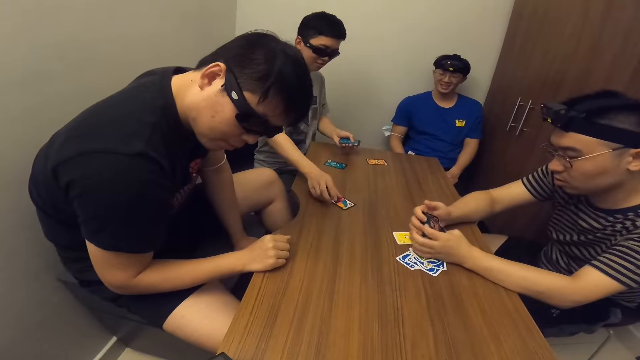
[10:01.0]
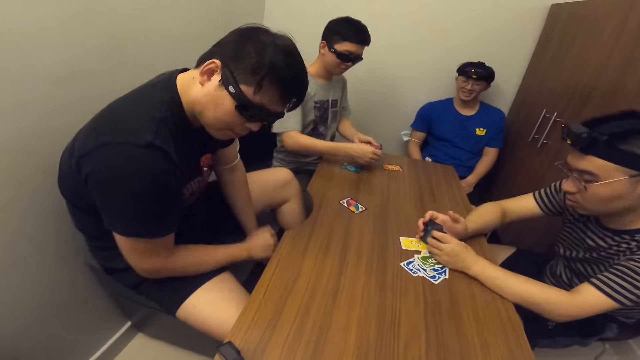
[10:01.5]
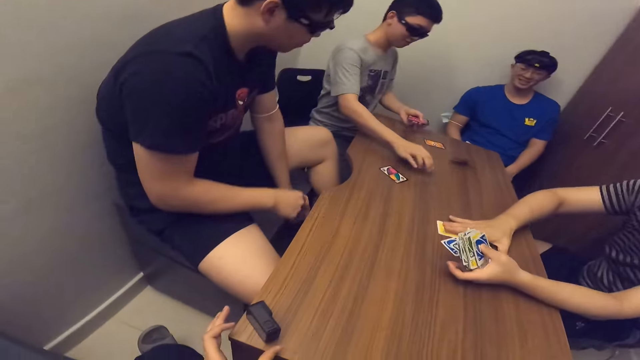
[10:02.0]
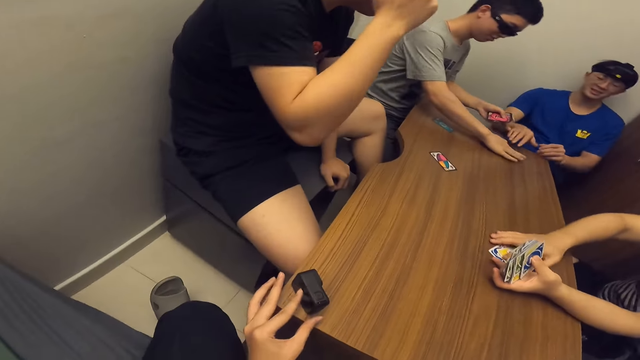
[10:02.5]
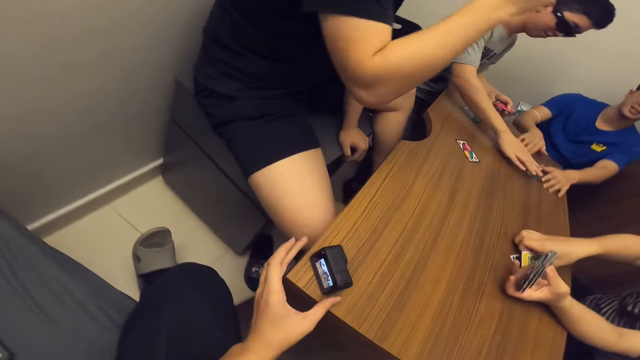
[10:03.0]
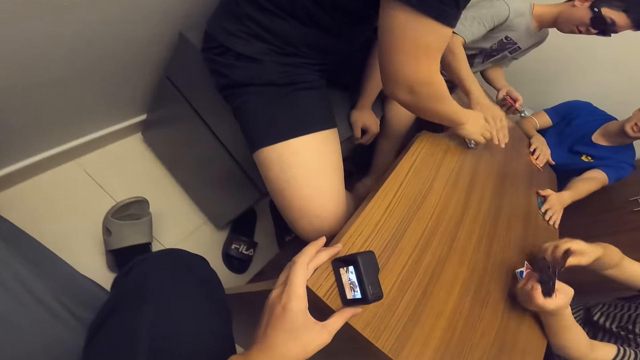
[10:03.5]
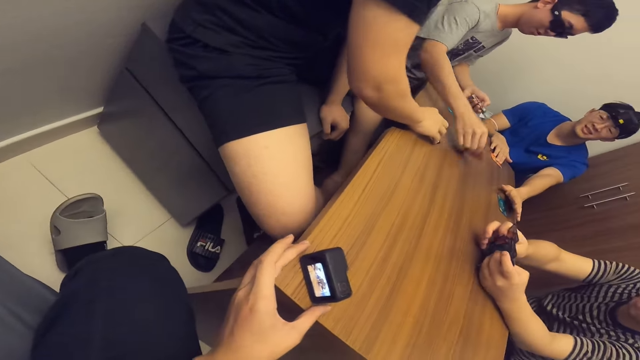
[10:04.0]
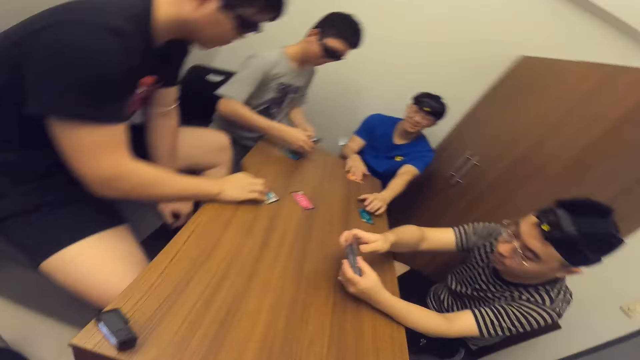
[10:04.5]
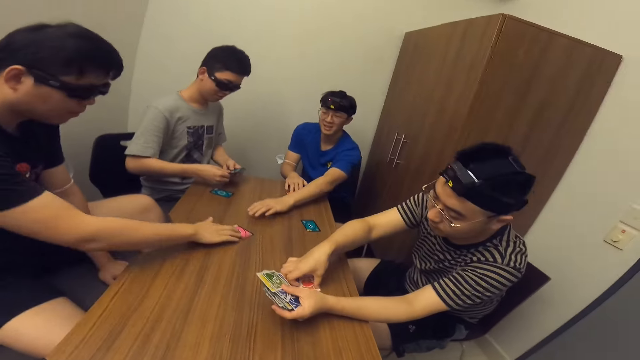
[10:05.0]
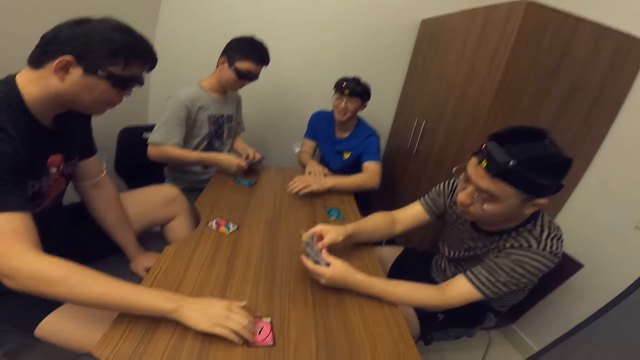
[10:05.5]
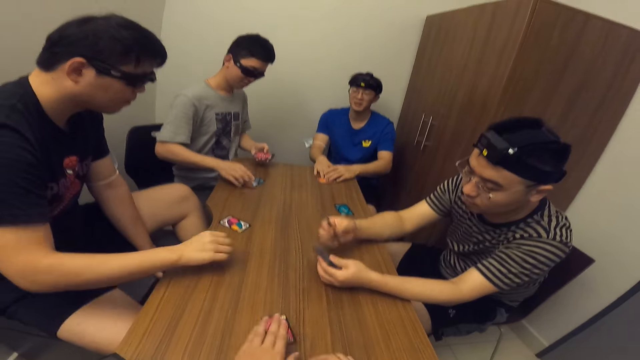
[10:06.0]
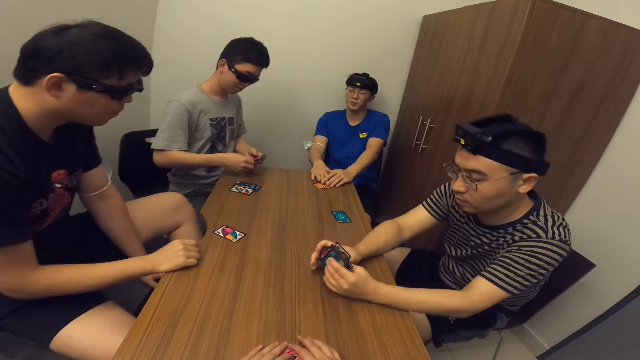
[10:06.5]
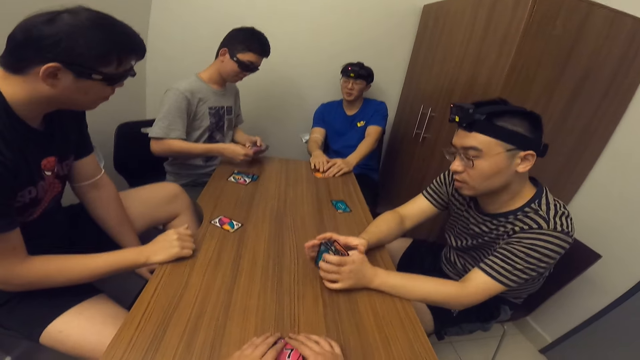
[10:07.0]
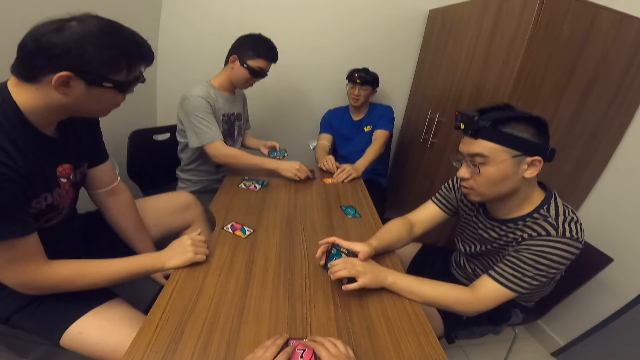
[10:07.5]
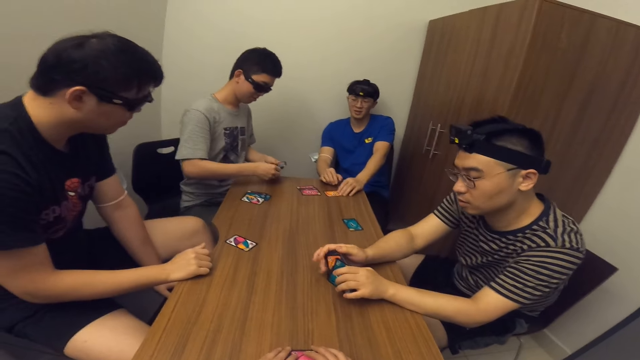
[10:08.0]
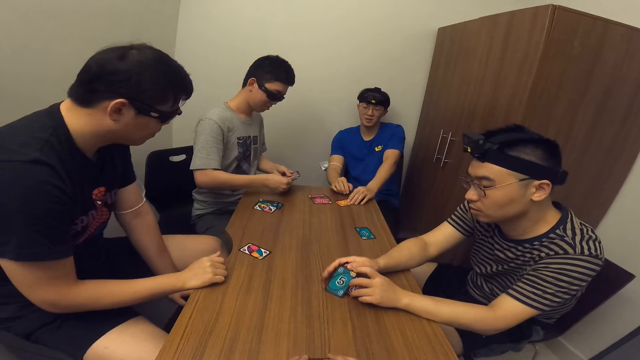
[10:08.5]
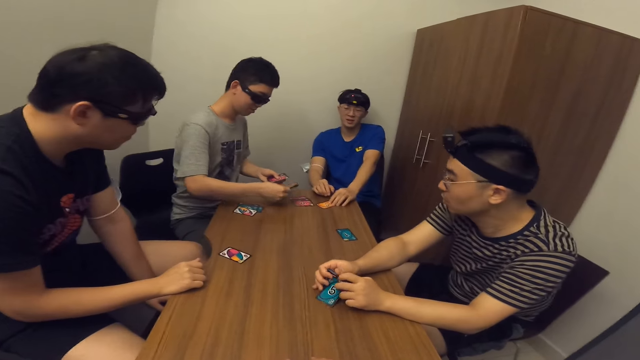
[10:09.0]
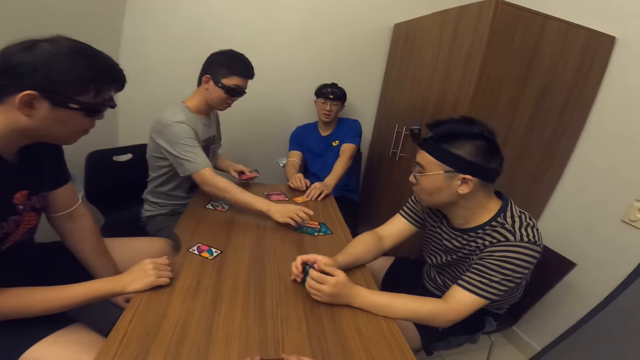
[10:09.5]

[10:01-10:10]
A man shares the cards. Another man touches cards on the table with both hands and picks cards. A third man touches a card with his right hand. He moves a card to the camera wearer. The camera wearer picks a card. A fourth man arranges cards.

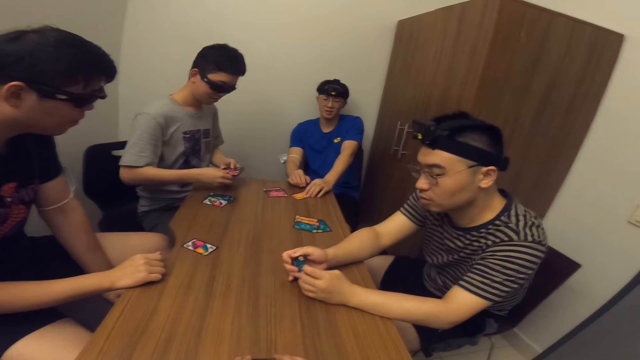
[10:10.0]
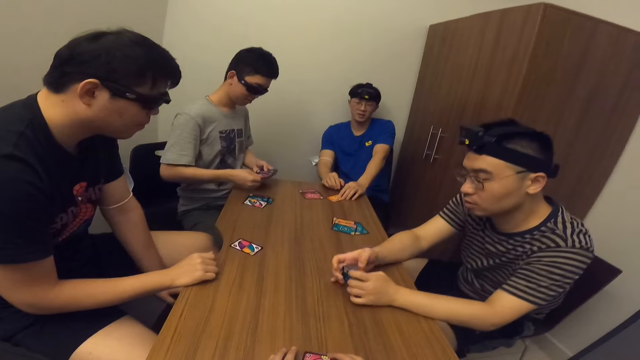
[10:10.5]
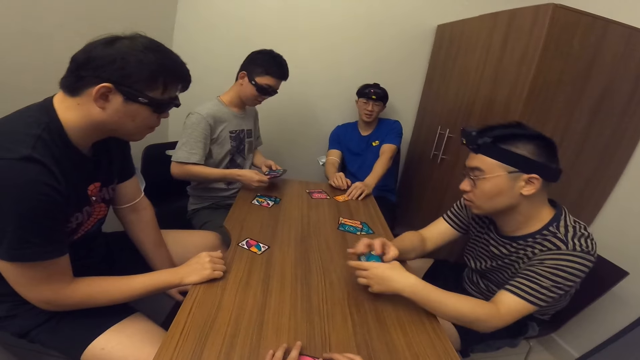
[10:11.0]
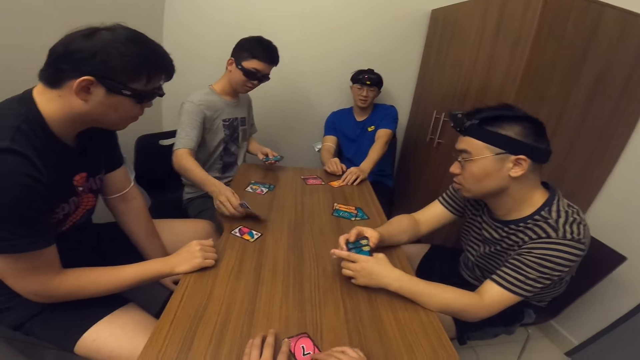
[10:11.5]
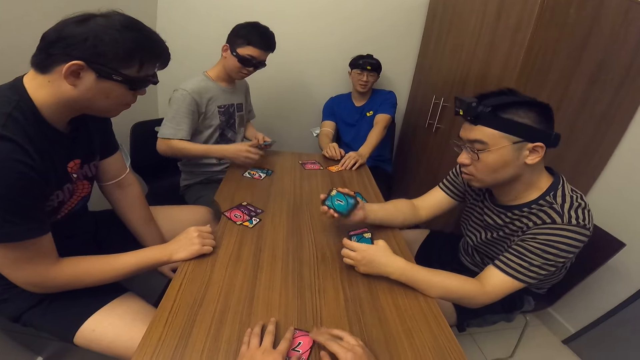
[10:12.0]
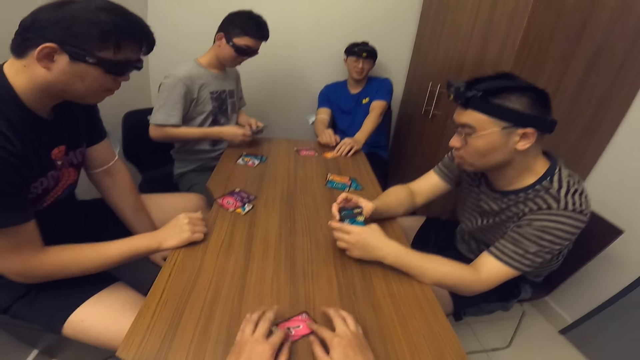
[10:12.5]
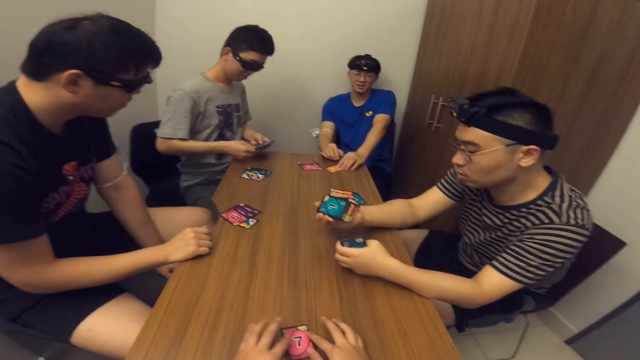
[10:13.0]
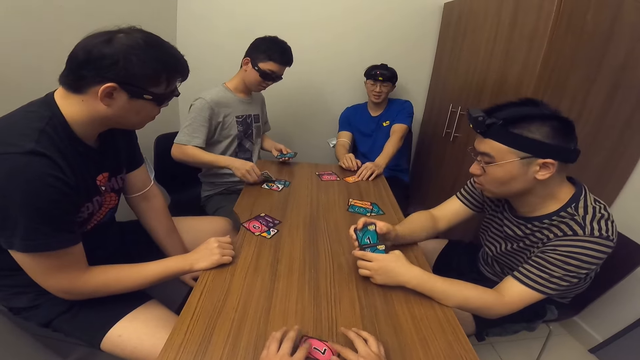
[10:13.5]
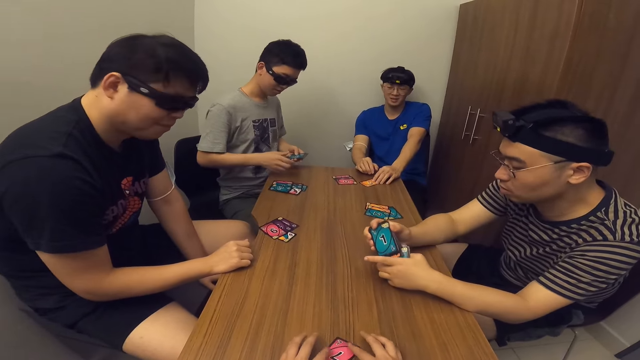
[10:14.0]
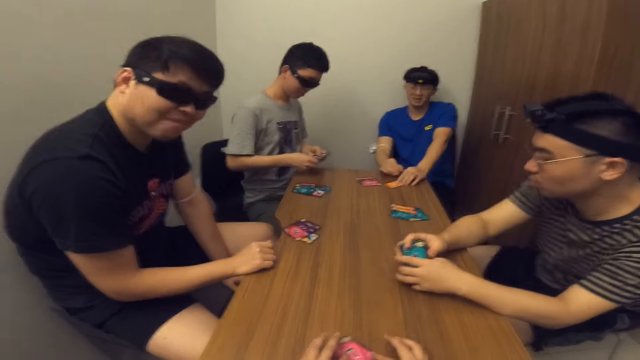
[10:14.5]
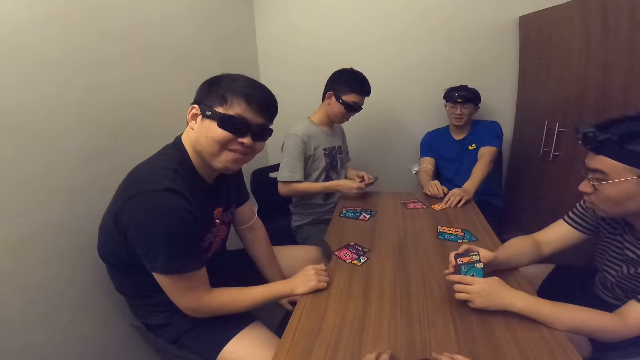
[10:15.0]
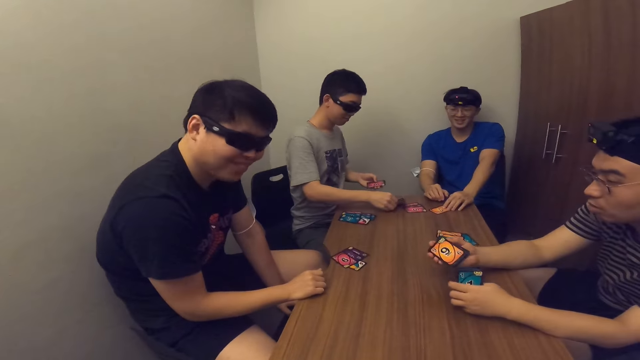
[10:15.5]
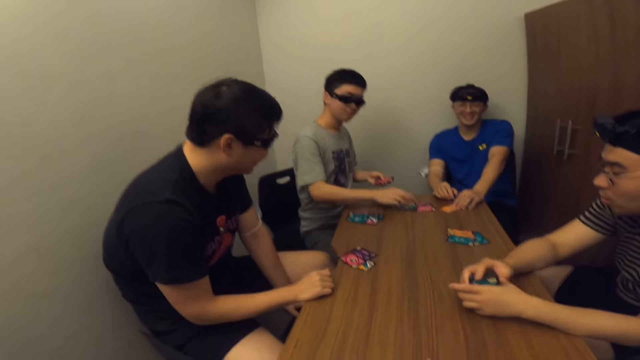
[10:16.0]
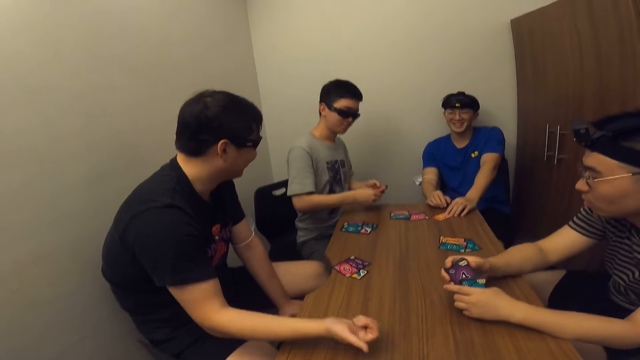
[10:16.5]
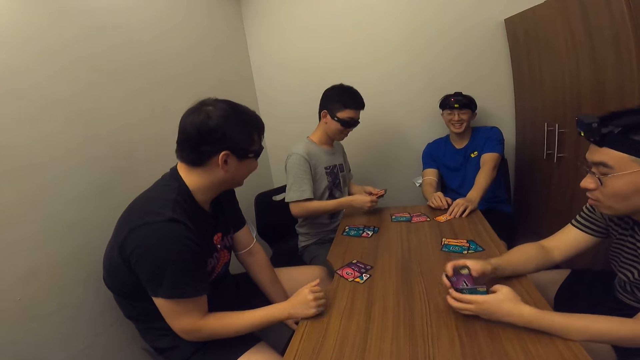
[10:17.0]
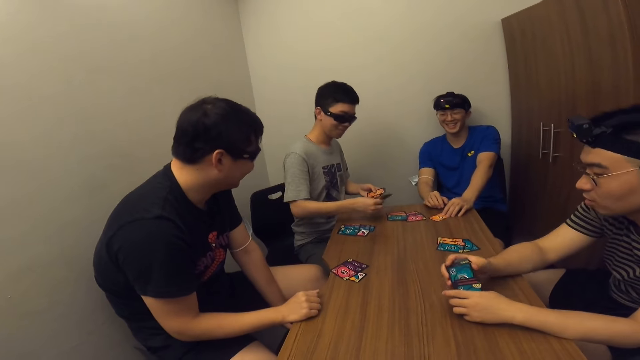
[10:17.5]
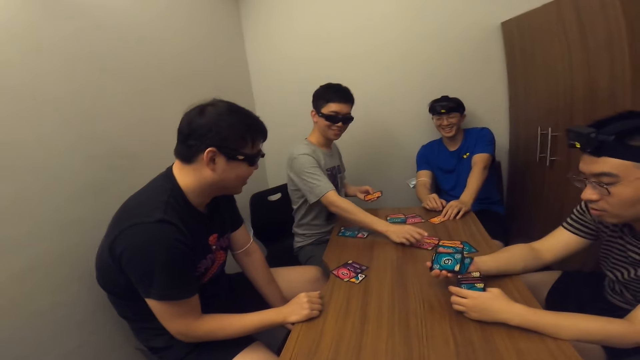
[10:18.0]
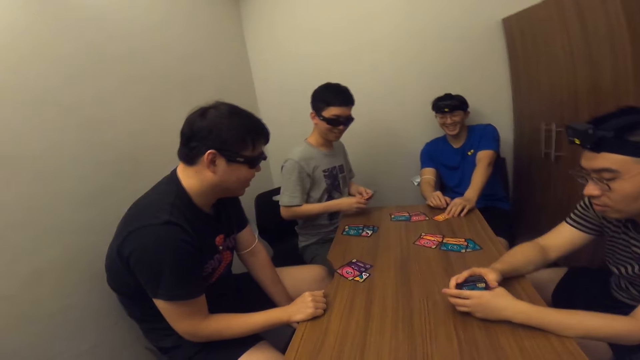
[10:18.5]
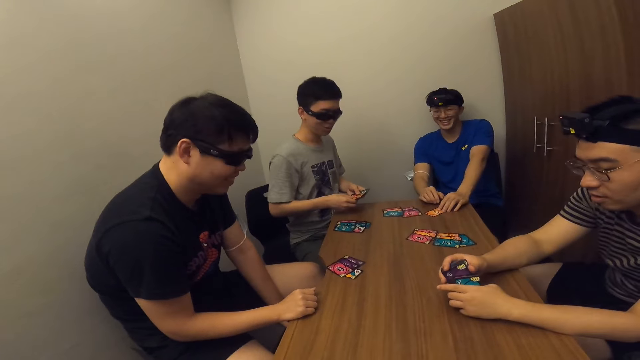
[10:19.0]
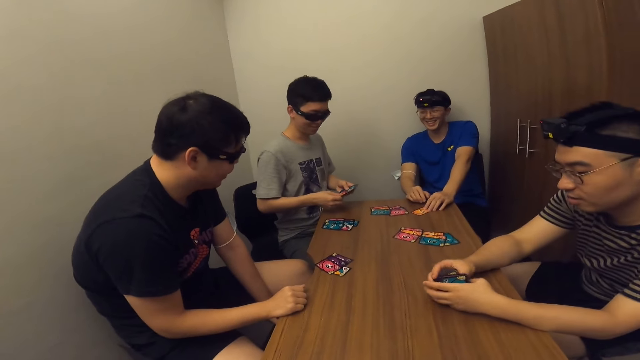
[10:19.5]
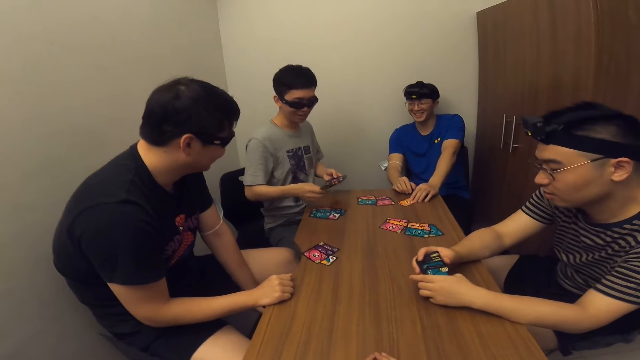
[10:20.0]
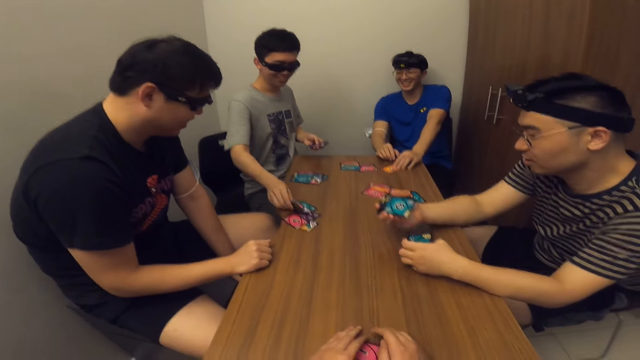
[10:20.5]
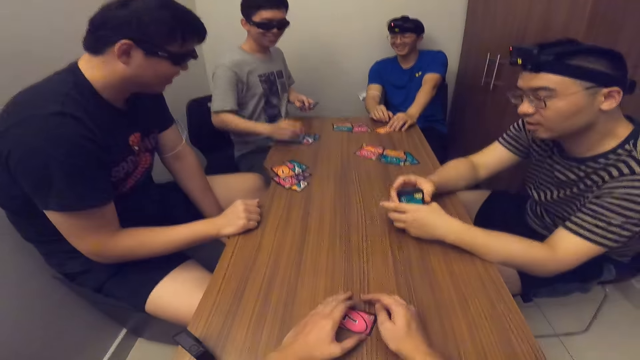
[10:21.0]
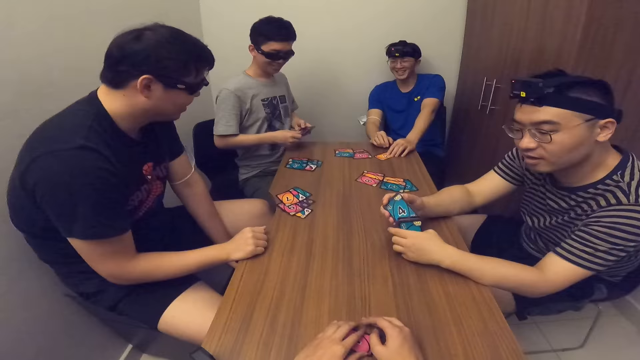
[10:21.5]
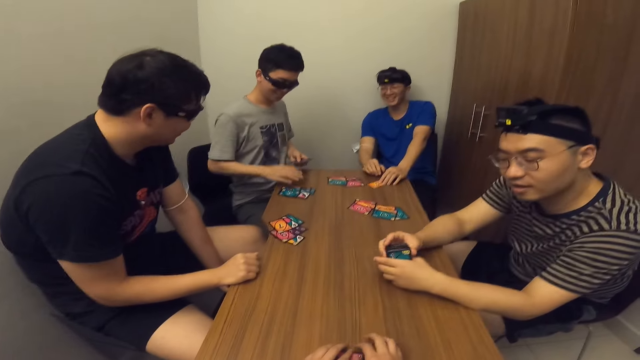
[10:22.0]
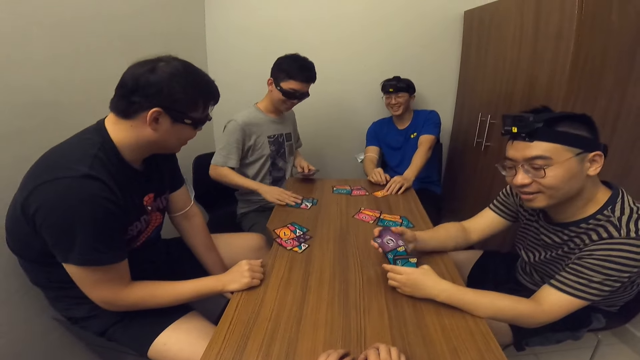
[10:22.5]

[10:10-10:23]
A man distributes cards. The man shuffles the cards with both hands. The camera wearer touches his cards on the table with both hands.
